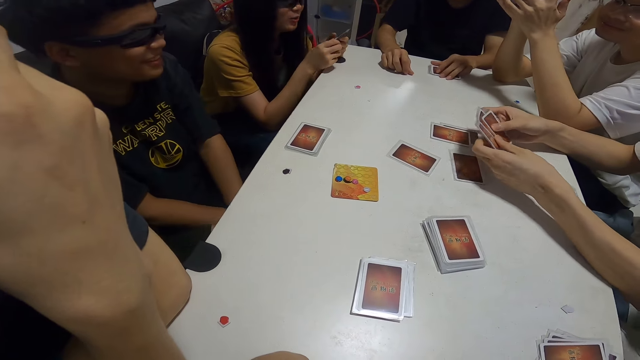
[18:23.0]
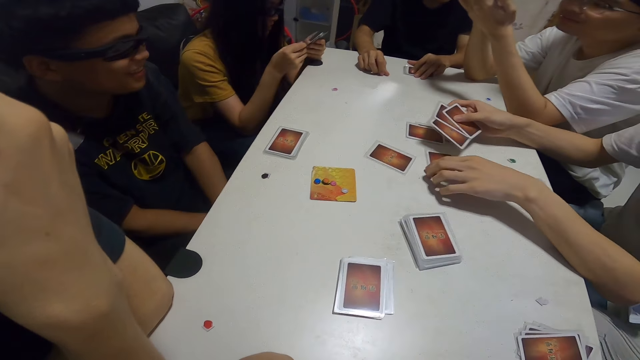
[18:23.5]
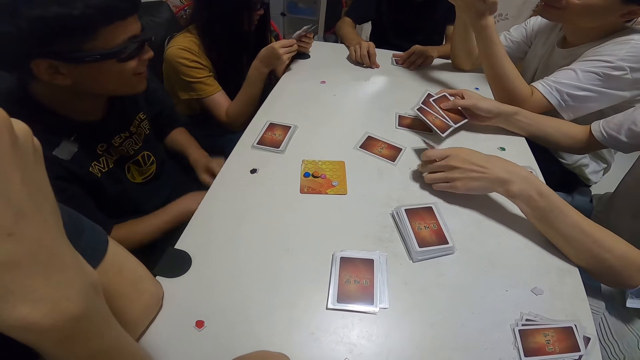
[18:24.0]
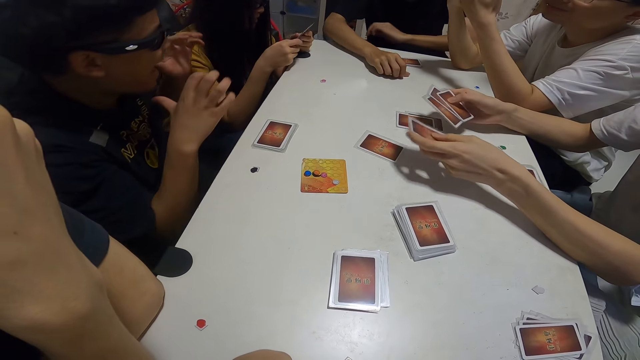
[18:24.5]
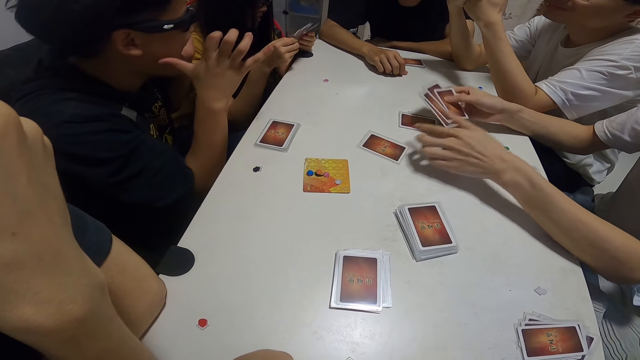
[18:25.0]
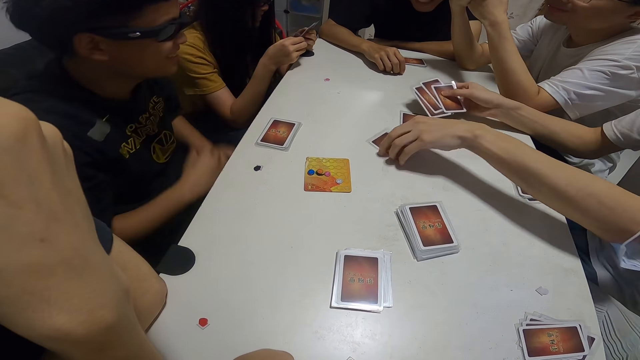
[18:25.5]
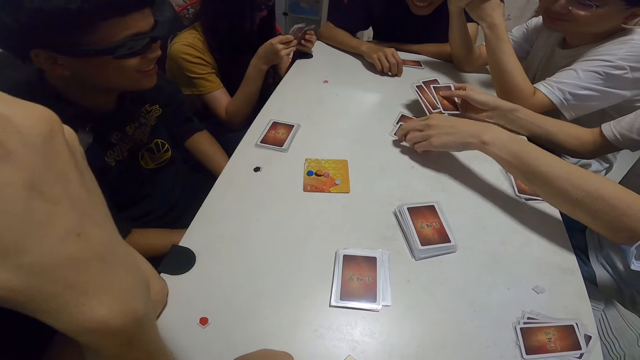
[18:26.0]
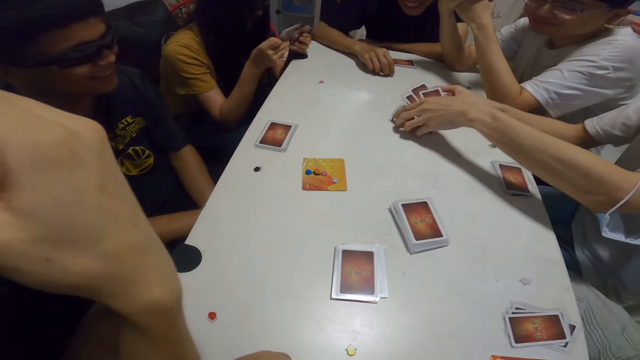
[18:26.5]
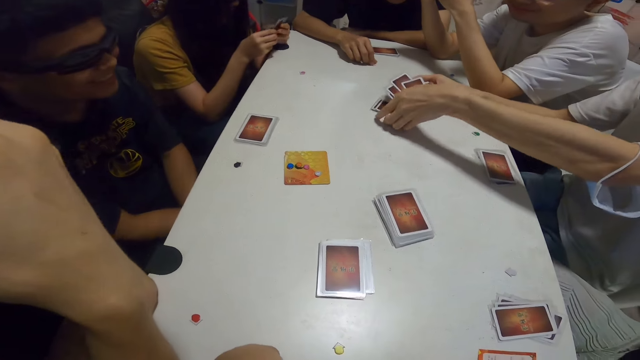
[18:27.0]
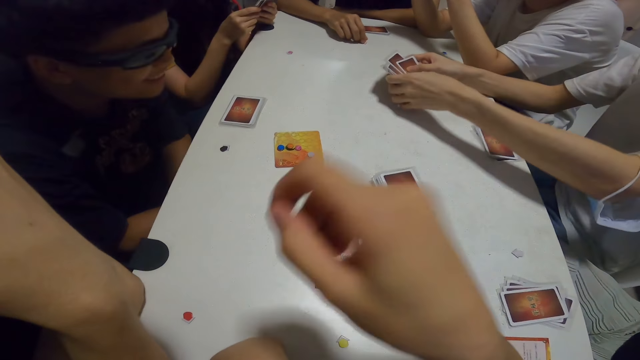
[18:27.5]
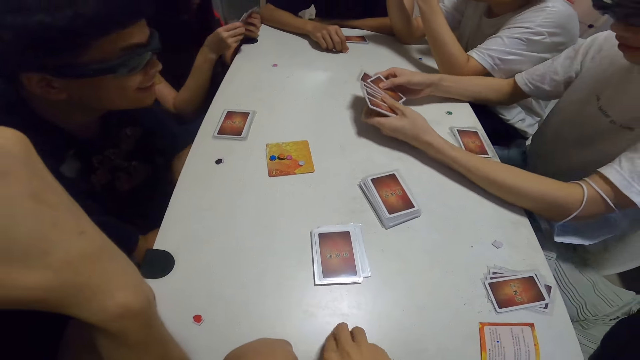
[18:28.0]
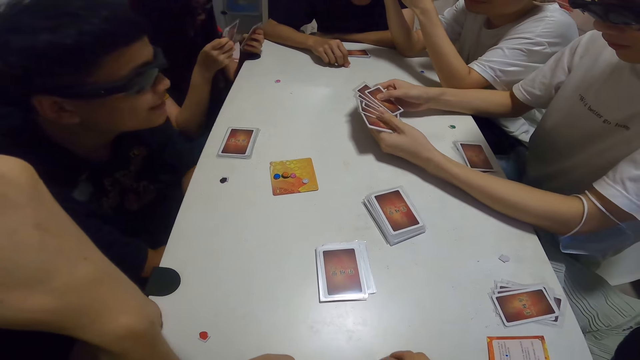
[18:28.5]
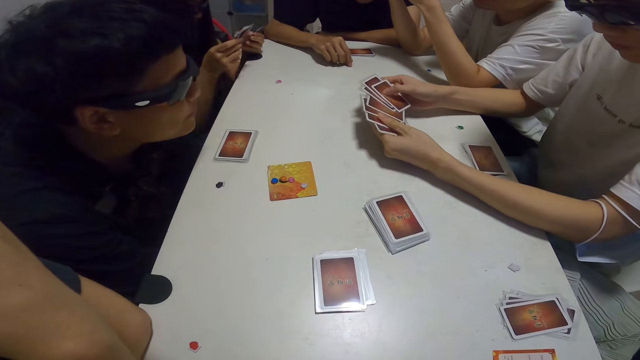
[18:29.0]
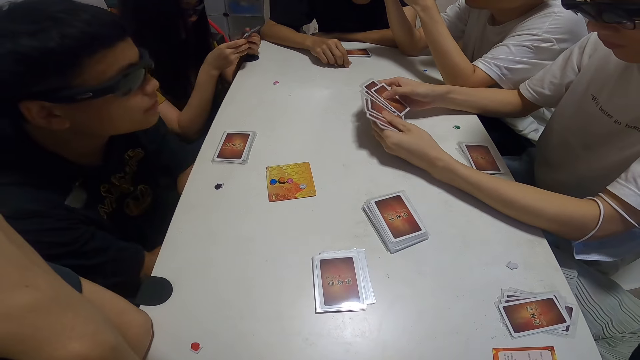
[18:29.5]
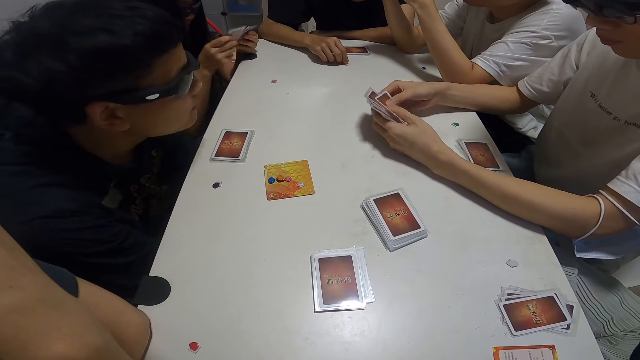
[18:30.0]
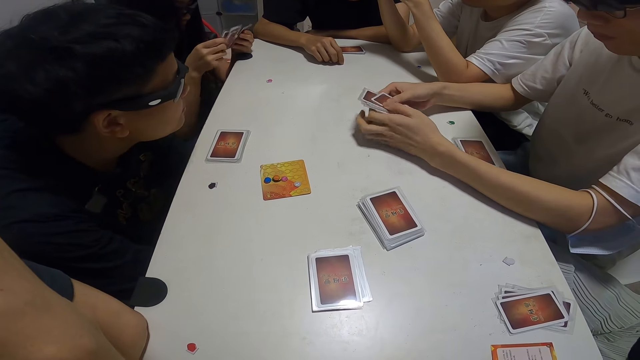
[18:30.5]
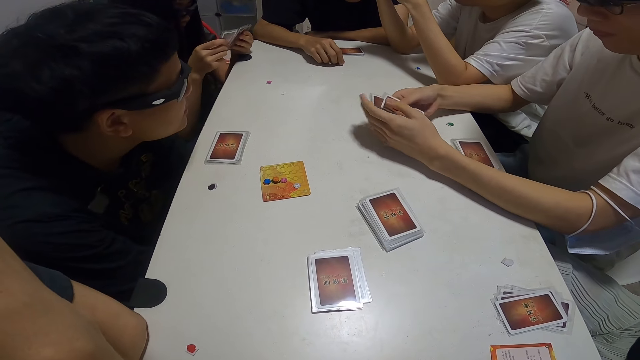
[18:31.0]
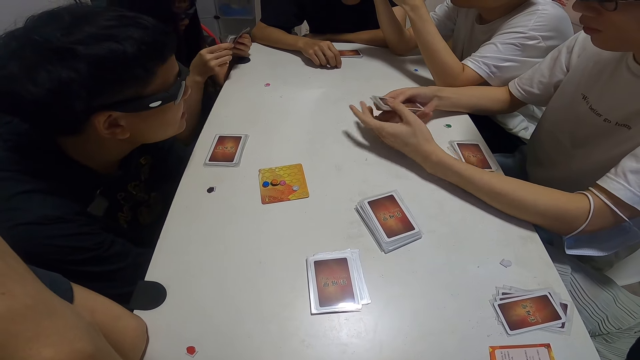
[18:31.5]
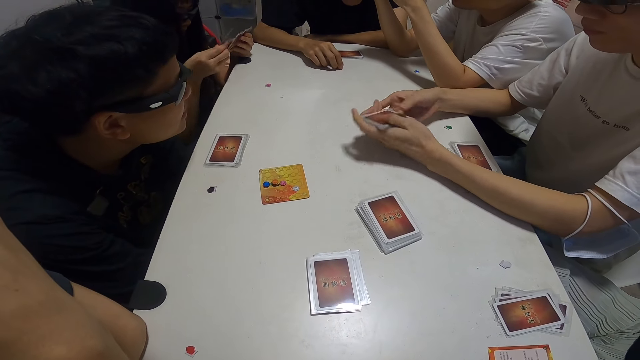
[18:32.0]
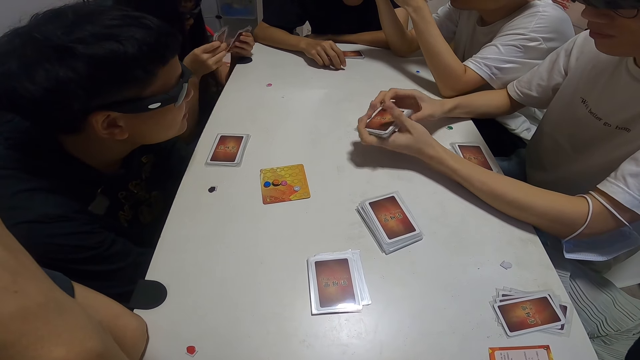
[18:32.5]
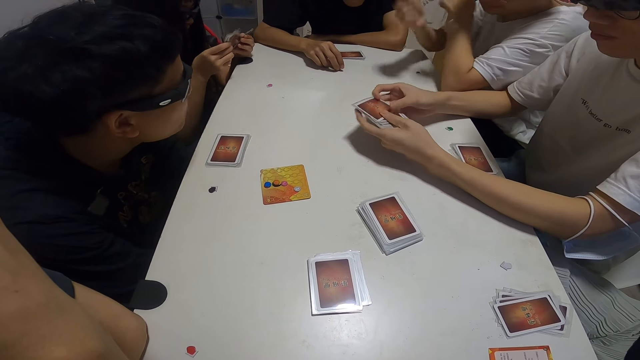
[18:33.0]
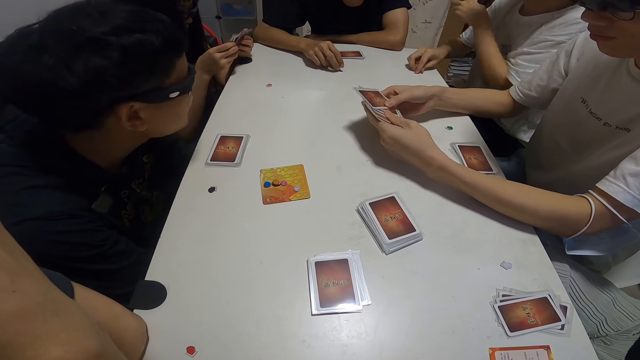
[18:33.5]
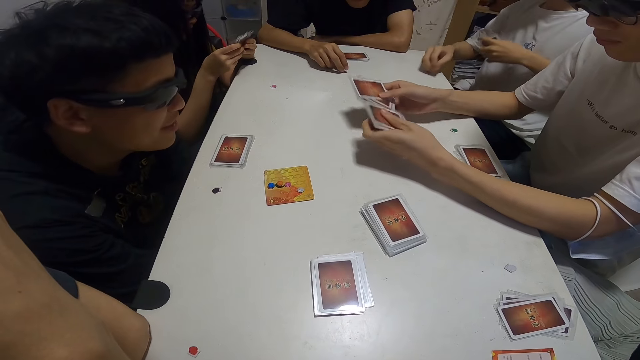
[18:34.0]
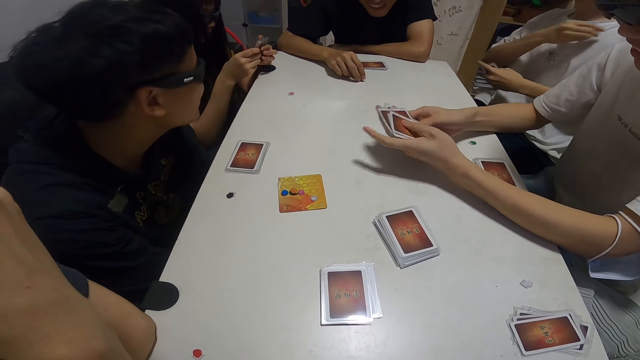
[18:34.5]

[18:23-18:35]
A person picks the cards on the table. Another person lifts his hands. A third person places his hands on the table. A fourth person arranges her cards. The second person puts his hands below the table. The first person picks the cards on the table. The camera wearer picks the assorted sticker card. The second person moves his body. The first person arranges his cards. The fourth person arranges her cards. The third person moves his fingers. A fifth person picks the assorted sticker card.

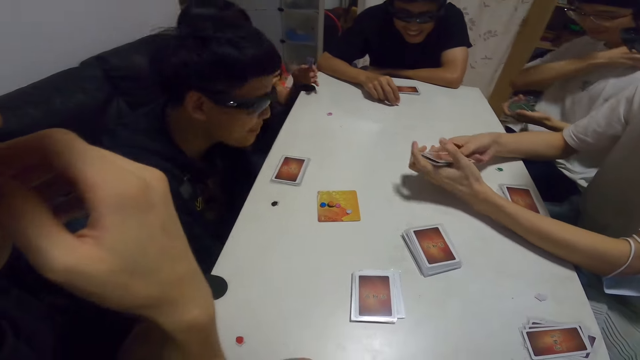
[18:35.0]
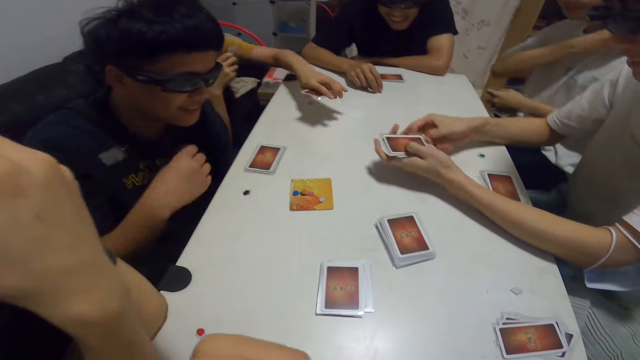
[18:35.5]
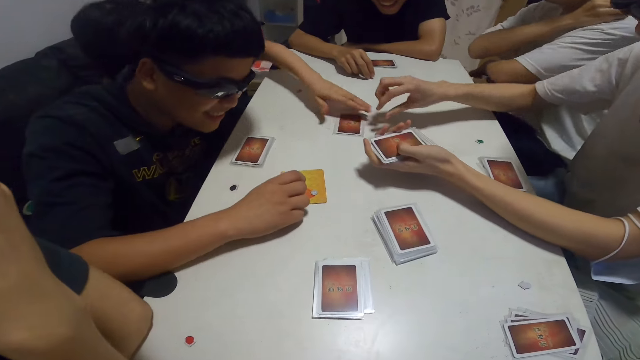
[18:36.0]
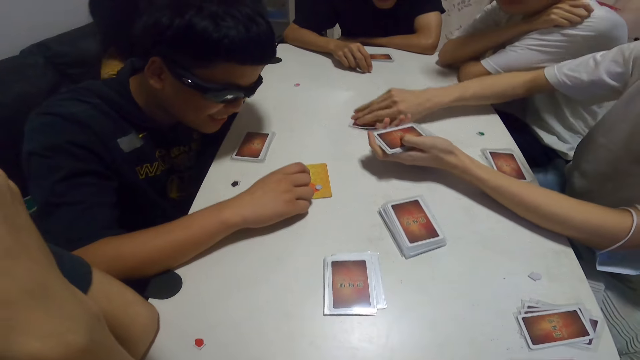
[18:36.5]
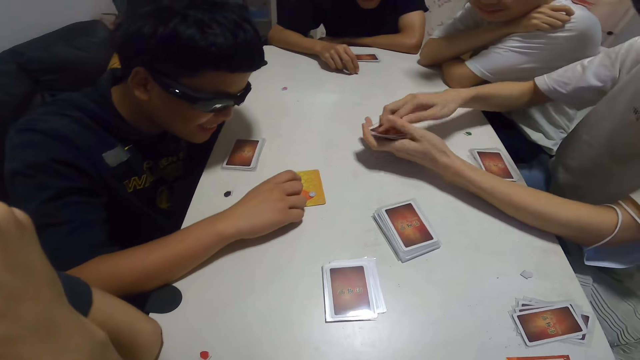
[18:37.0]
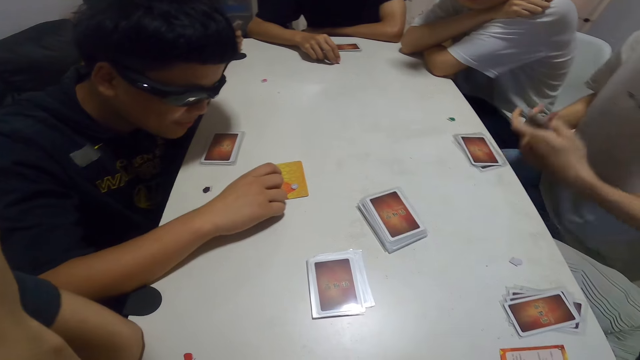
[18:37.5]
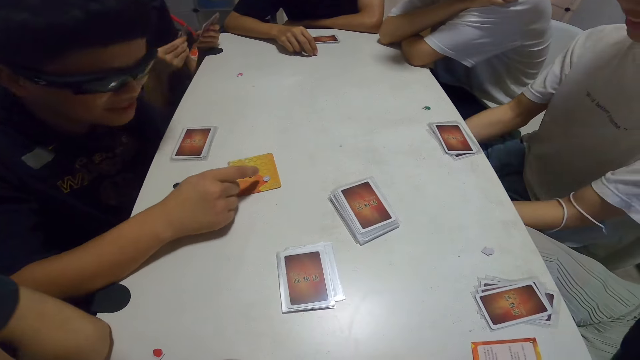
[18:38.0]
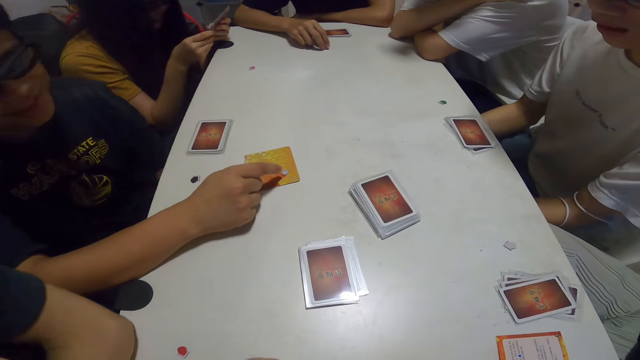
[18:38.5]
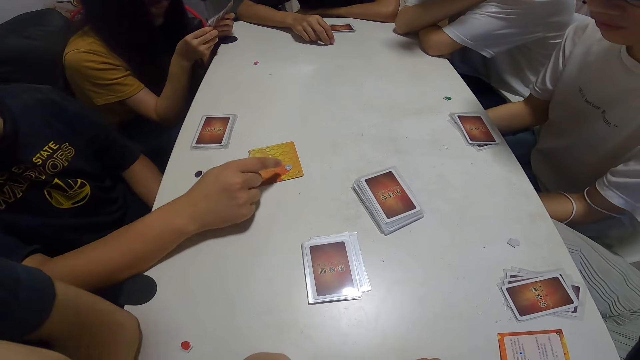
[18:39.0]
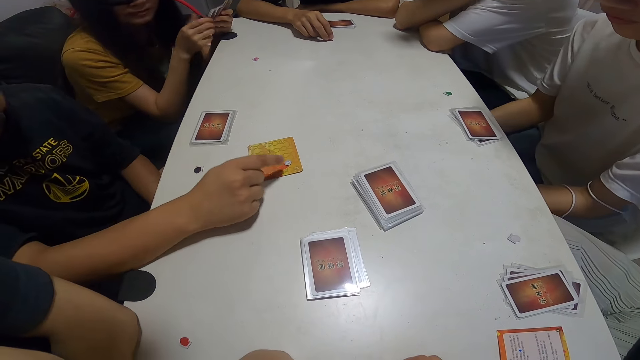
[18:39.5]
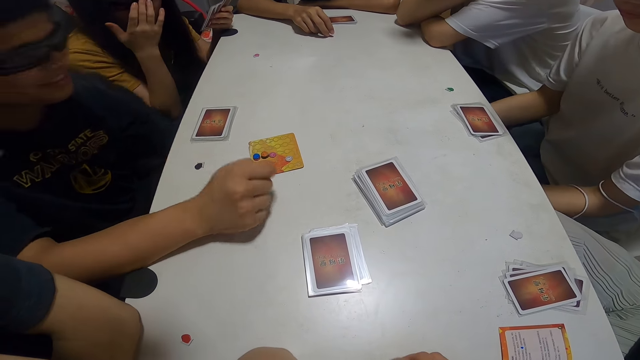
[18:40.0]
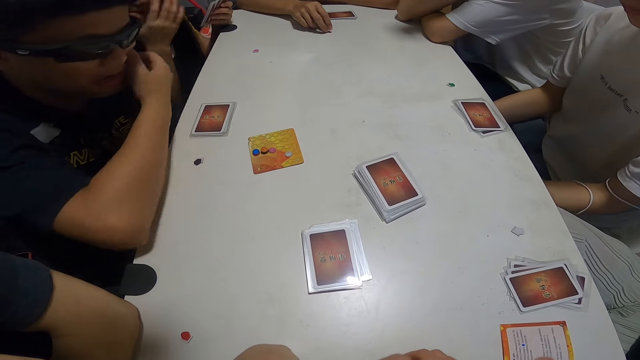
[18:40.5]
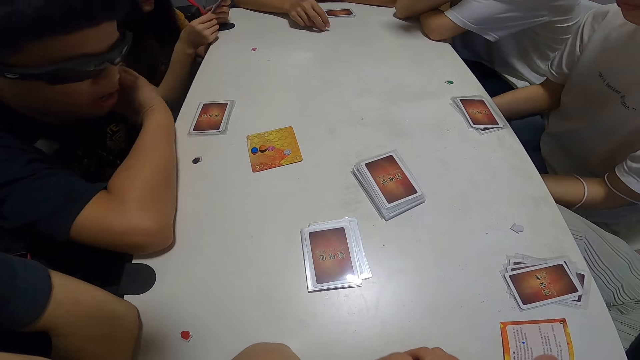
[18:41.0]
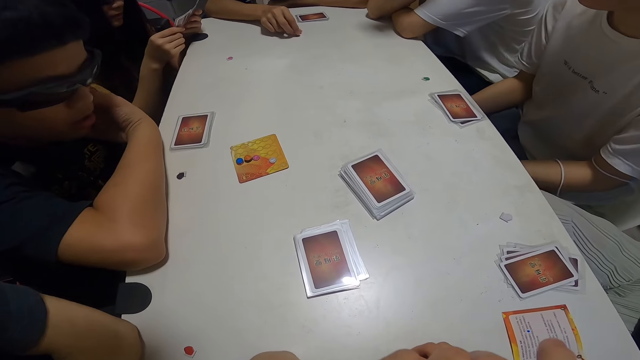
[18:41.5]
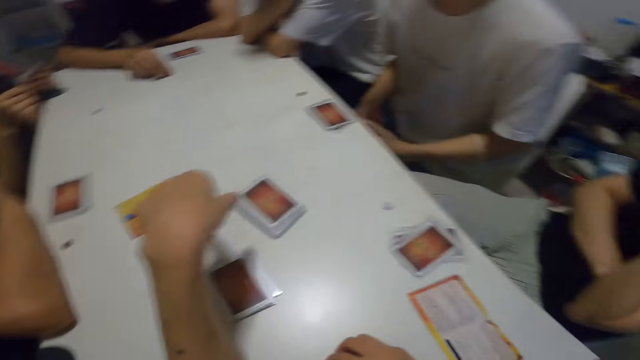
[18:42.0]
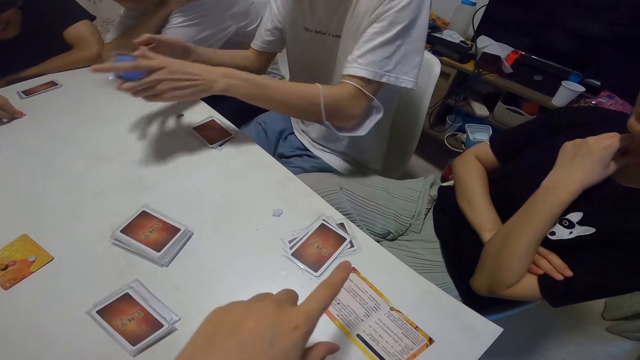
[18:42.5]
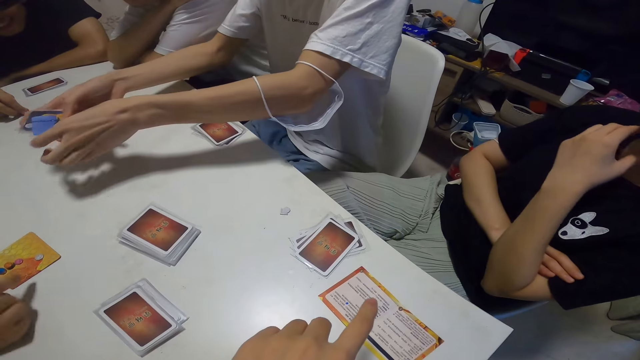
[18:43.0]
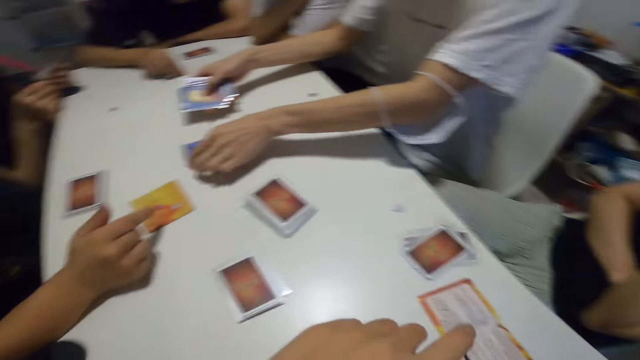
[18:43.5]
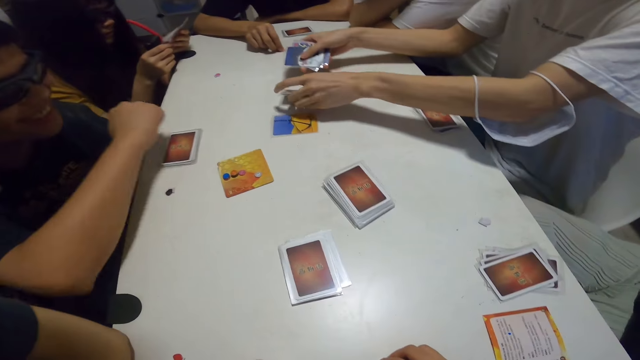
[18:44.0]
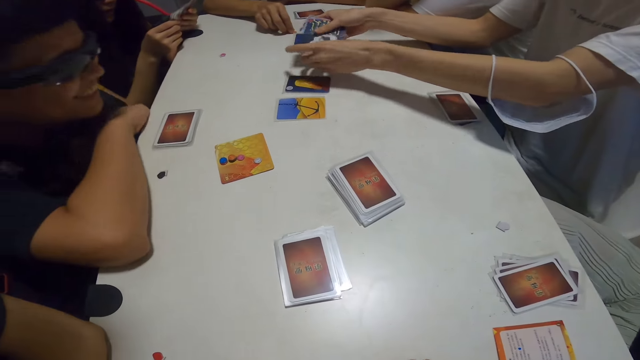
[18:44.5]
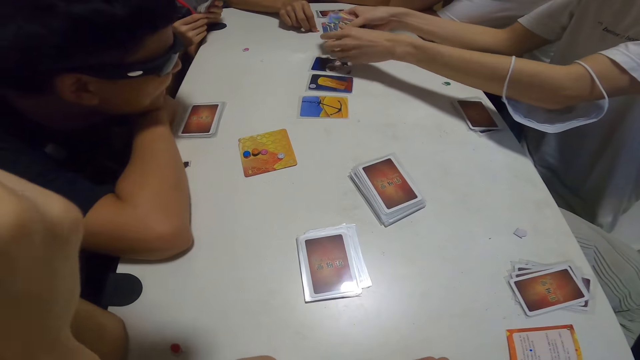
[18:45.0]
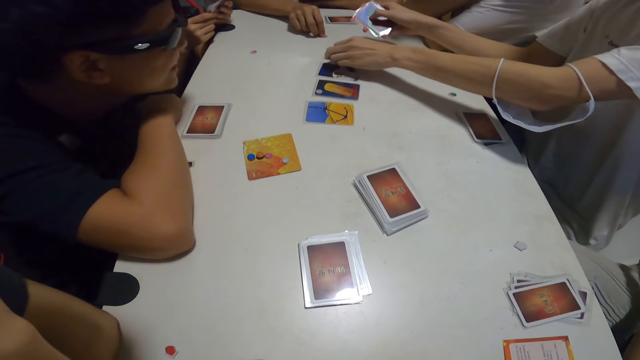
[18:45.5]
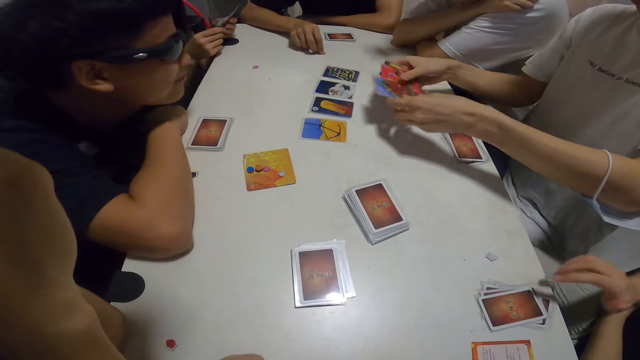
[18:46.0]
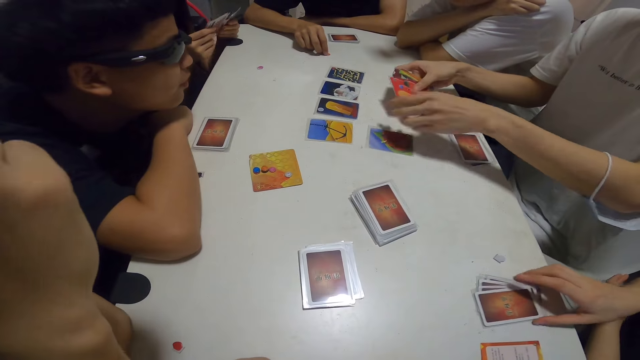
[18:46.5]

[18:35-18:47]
A person adjusts his t-shirt. Another person arranges his cards. A third person places the card on the table. The first person puts his hands on the table. The second person picks a card, puts the card on top of other cards in his hand, and puts his hands under the table. A fourth person points at the card on the table. The third person pushes her glasses. The fourth person scratches his cheek. The camera wearer brings her hand forward. A fifth person points his finger out. The fourth person moves his hand. The second person places the card on the table. The fifth person moves his hand. A sixth person moves the cards a bit.
